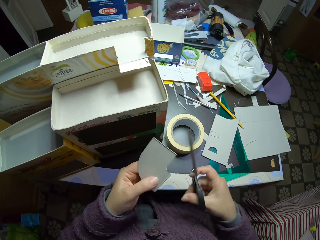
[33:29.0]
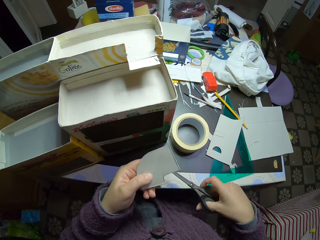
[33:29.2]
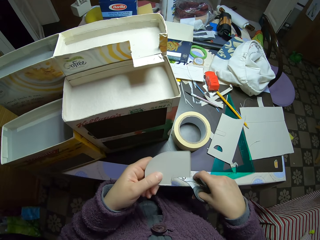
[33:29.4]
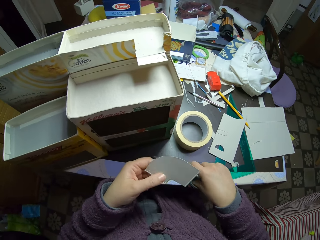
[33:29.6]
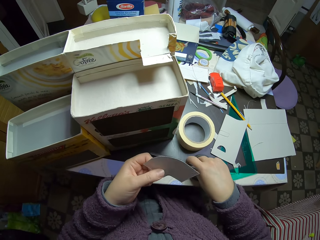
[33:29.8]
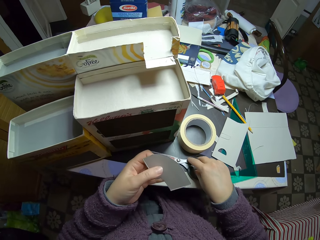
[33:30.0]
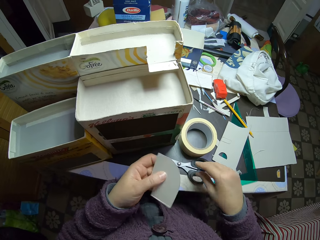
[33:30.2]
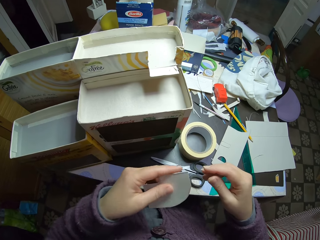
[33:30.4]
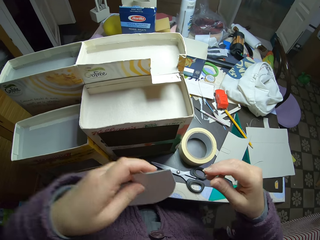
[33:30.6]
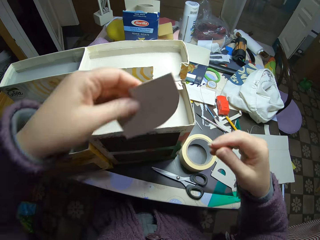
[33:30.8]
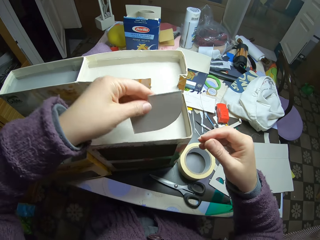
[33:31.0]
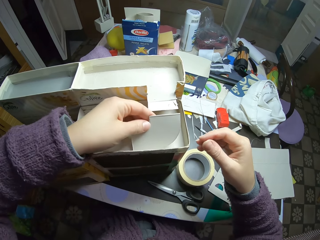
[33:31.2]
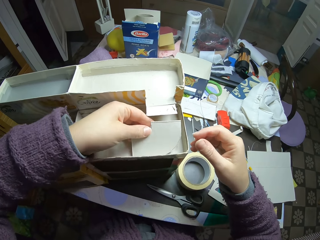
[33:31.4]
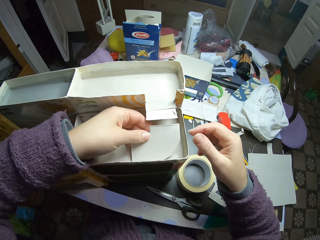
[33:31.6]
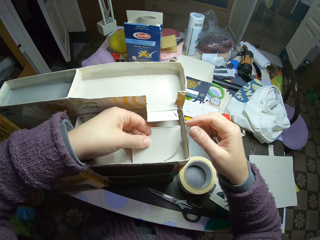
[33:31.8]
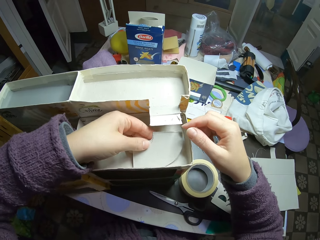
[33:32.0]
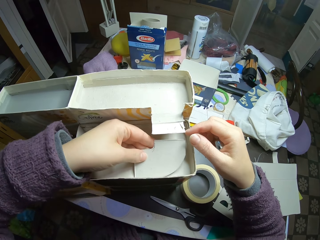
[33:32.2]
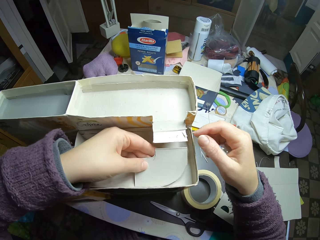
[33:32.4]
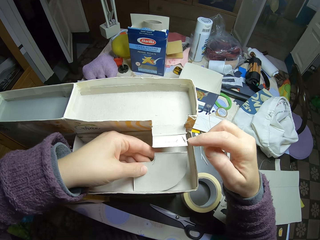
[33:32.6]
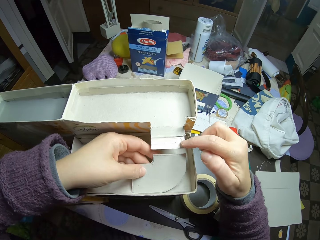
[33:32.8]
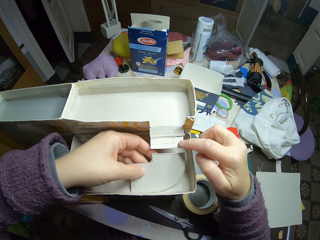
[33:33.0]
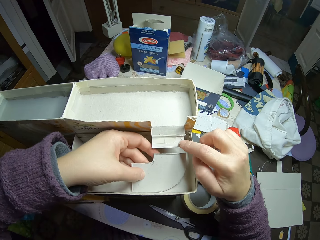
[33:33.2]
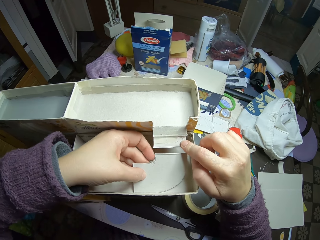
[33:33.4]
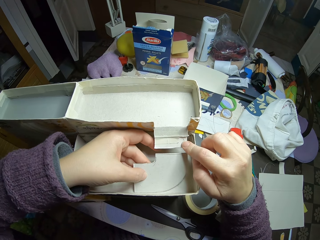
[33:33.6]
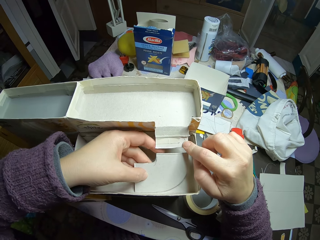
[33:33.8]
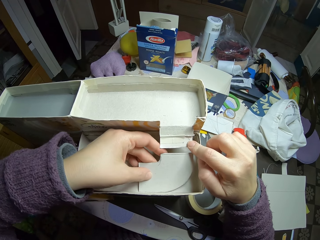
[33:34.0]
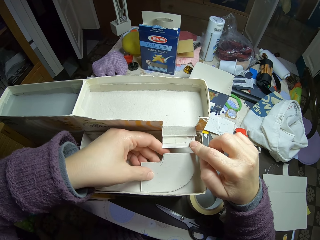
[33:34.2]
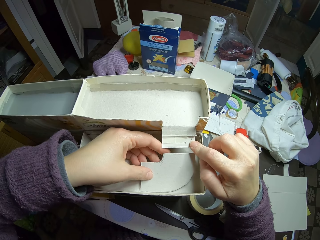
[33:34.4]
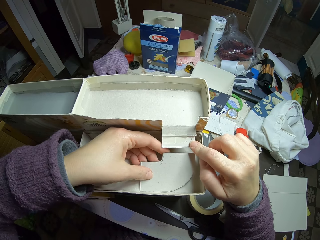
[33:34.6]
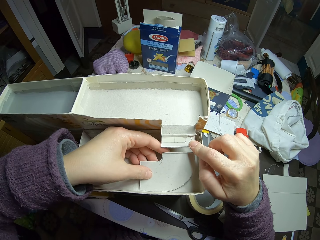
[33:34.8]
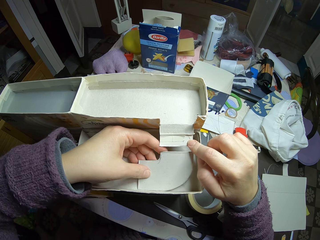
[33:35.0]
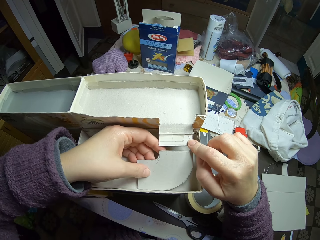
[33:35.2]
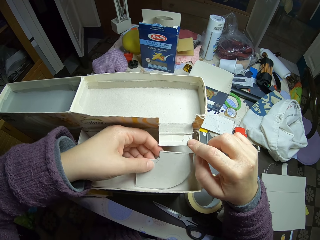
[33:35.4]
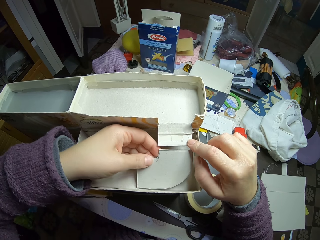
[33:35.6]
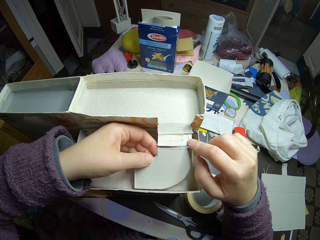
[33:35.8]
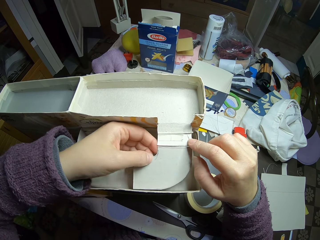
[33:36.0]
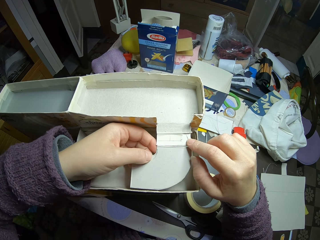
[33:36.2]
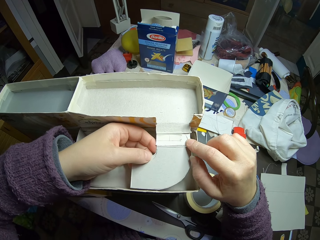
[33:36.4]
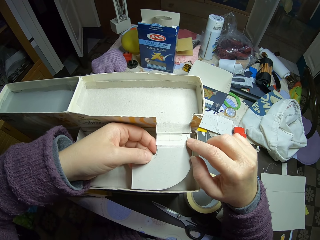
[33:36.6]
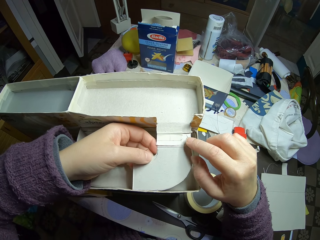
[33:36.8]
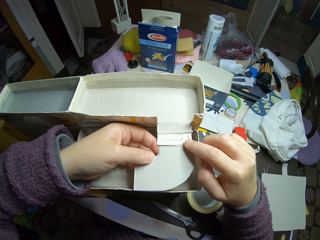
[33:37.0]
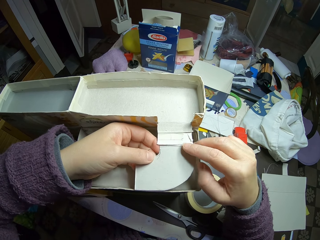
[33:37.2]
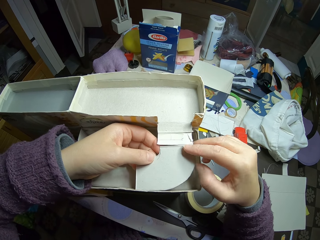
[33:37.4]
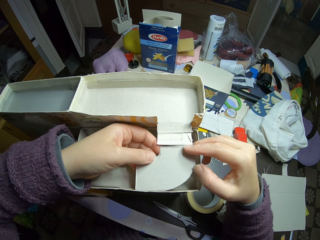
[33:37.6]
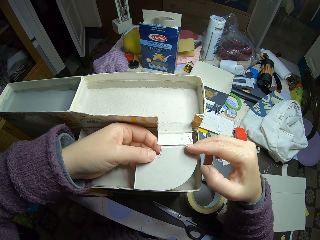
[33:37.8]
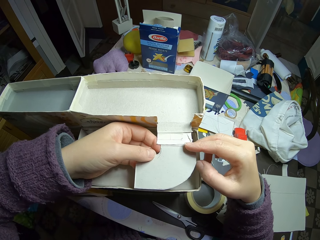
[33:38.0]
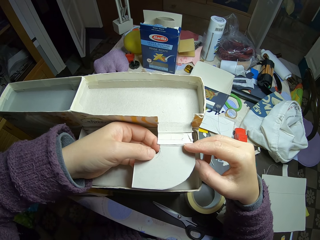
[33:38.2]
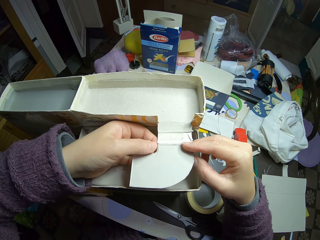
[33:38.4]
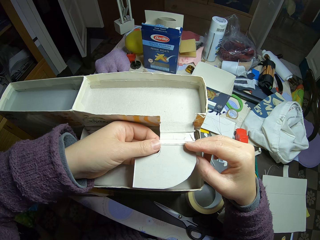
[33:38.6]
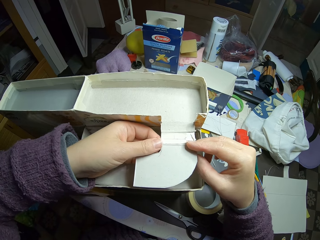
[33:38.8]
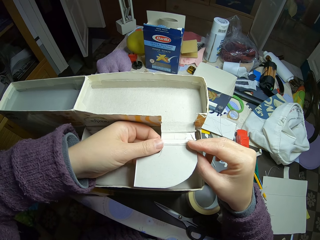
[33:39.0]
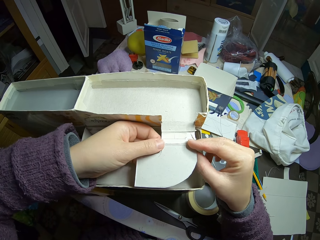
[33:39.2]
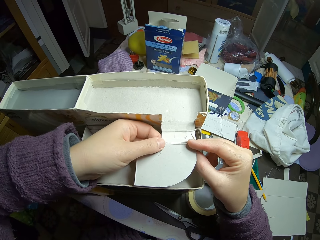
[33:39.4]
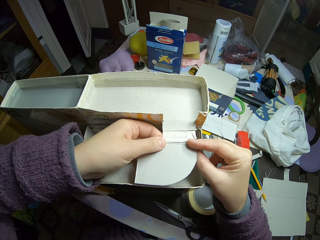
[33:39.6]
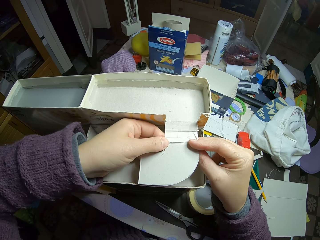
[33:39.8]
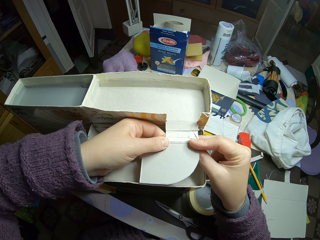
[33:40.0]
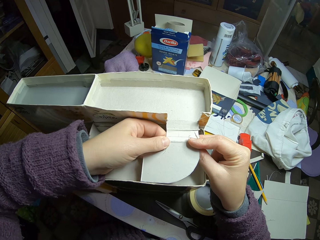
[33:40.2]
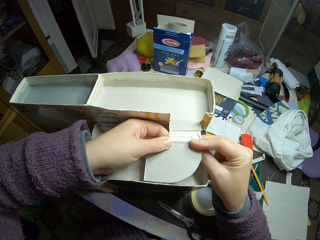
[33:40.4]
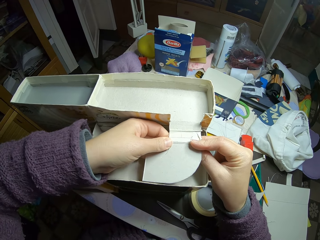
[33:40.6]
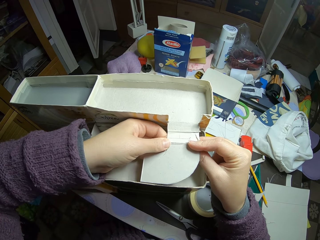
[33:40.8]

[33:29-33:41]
The camera wearer turns the paper. They put the scissors on the table. They put the model piece on the model. They size the piece of carton on the carton box. They touch the model. They look at the model. They connect the model piece with the model.

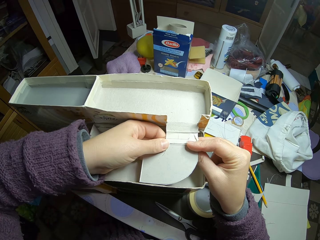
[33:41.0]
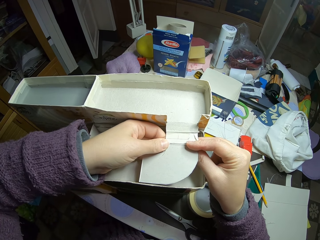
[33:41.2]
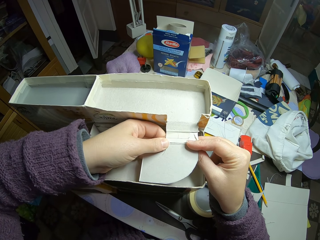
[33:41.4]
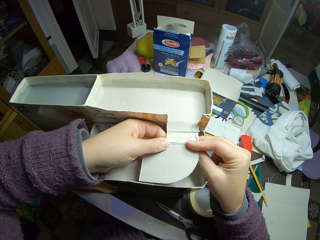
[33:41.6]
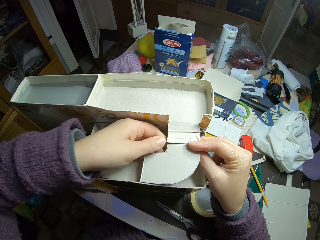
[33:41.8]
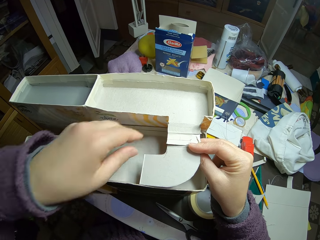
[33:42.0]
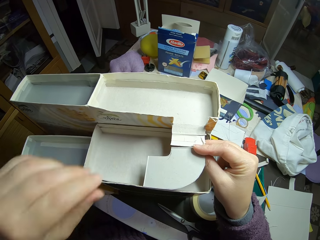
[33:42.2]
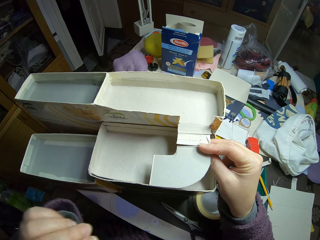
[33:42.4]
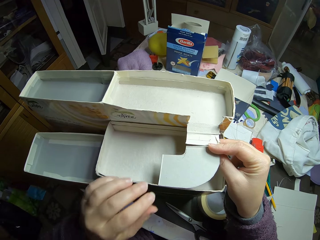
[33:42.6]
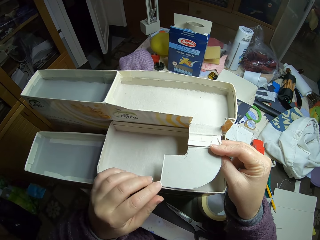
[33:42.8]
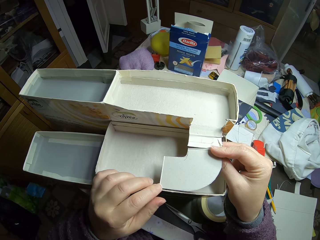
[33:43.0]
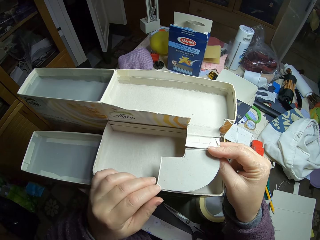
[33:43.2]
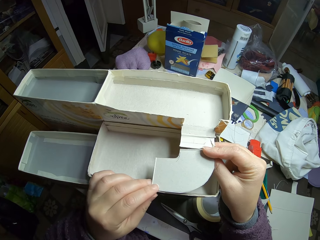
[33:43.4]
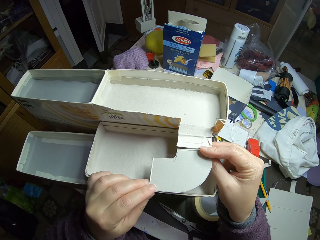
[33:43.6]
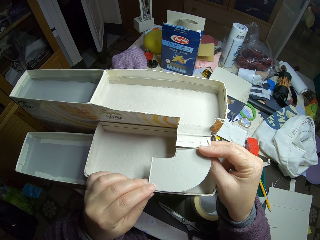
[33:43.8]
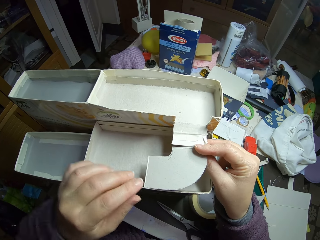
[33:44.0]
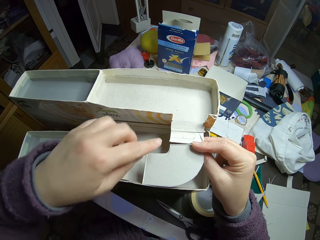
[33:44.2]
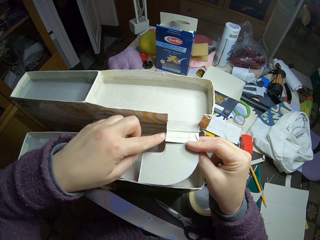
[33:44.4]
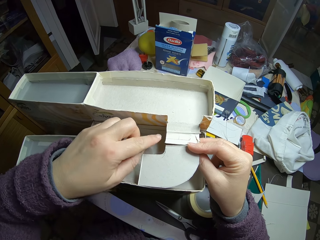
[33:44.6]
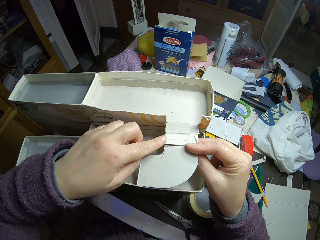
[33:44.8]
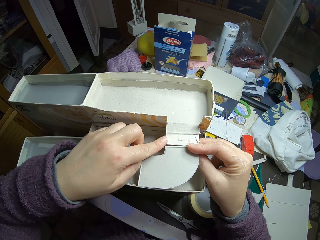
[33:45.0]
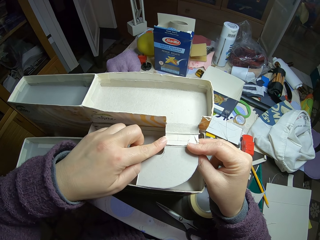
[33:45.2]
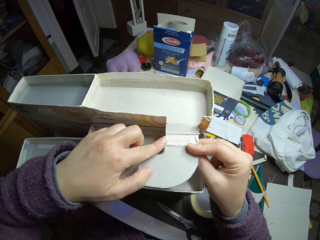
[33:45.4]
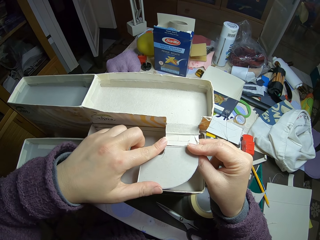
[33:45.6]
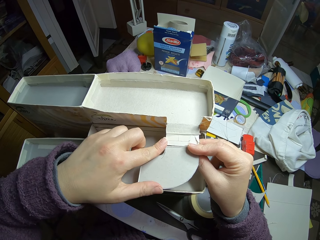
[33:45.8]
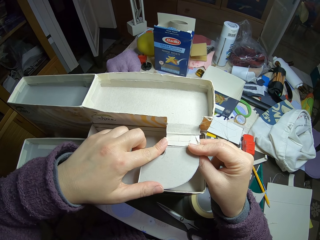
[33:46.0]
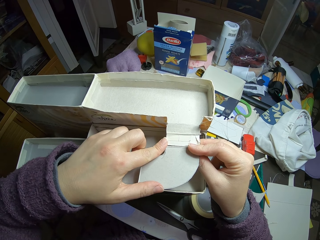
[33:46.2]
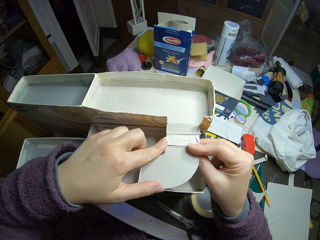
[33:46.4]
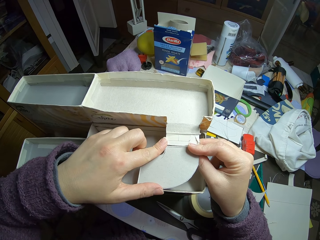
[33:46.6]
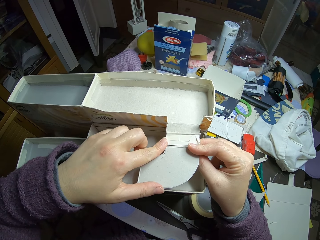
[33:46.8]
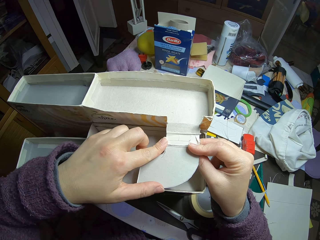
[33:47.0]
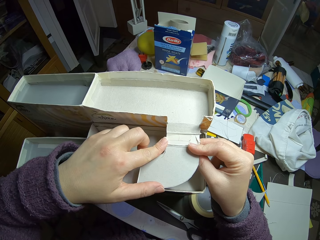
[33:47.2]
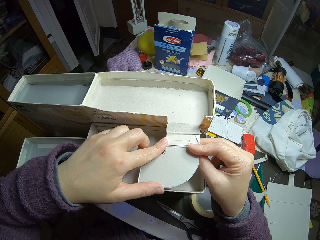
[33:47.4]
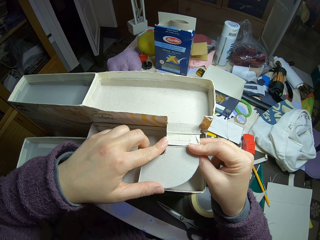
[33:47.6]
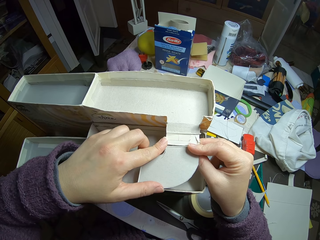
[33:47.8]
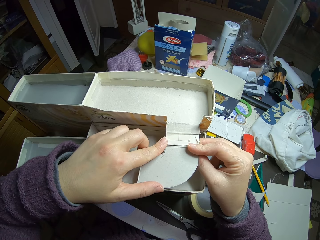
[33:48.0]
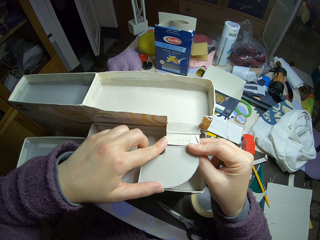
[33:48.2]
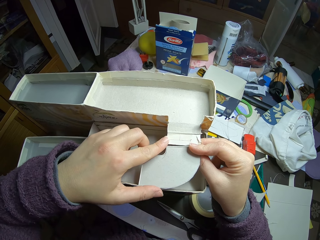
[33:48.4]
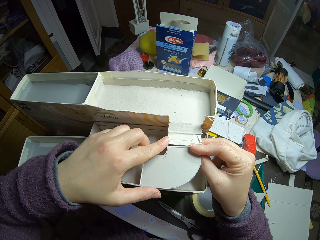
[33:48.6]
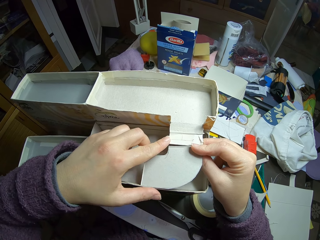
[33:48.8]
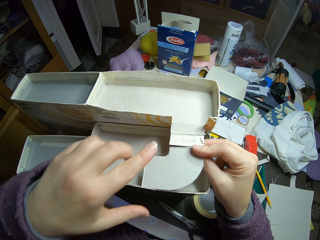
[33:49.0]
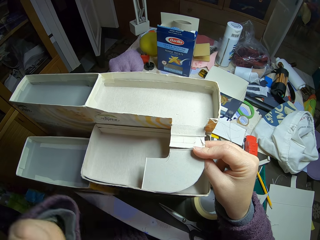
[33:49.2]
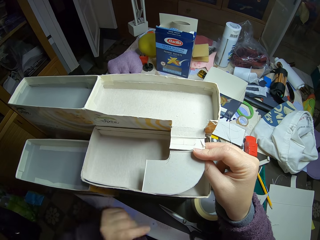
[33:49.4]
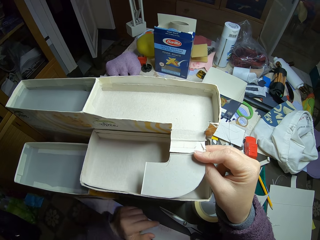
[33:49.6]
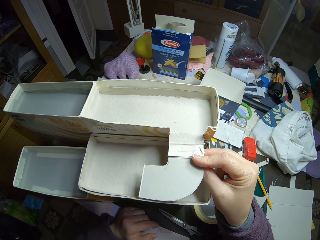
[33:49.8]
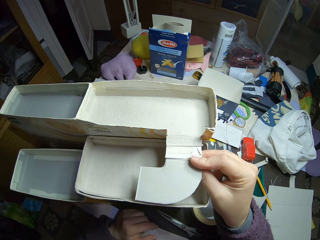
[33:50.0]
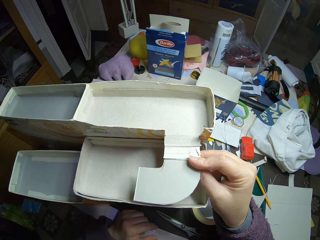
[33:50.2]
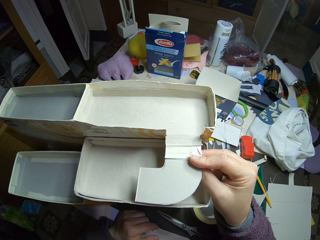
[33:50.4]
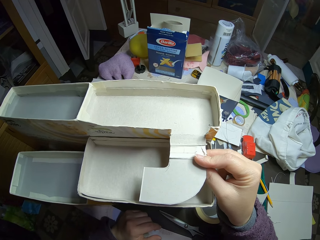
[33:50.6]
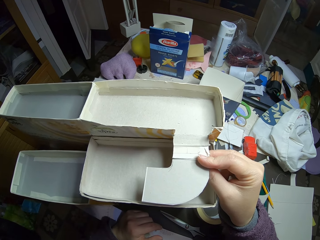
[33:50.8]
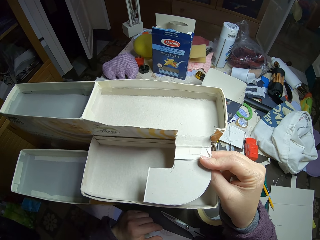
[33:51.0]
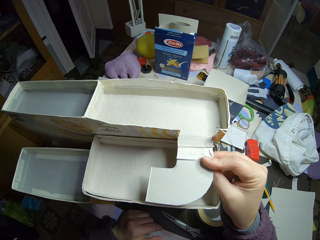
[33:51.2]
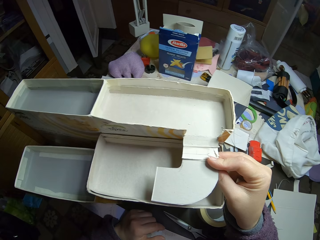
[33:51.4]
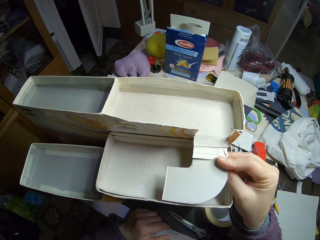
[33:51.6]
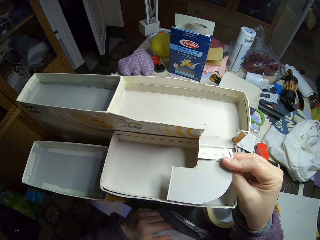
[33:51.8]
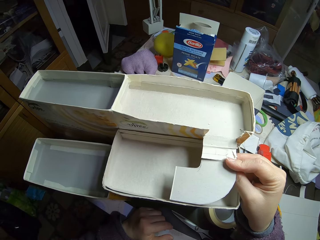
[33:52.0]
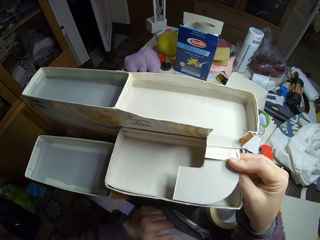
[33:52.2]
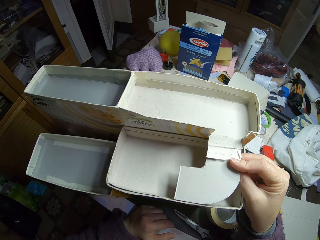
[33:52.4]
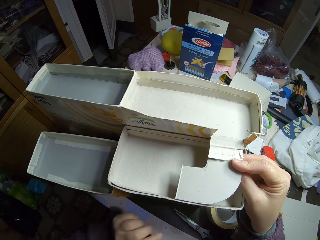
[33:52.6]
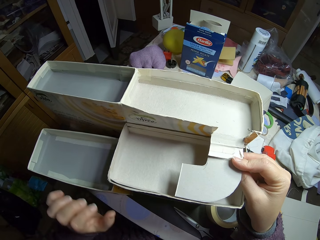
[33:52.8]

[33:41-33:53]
The camera wearer moves the hand. They touch the model. They touch the model again. They look at the model. They move the hand. They look at the model.
